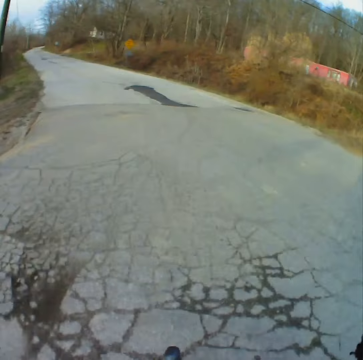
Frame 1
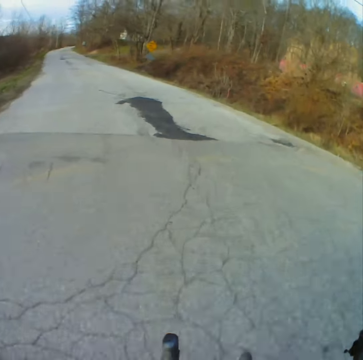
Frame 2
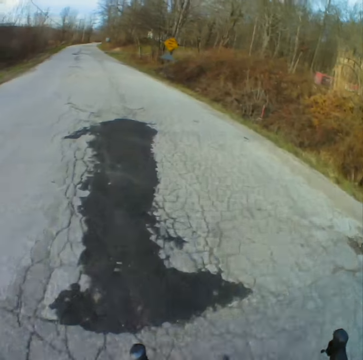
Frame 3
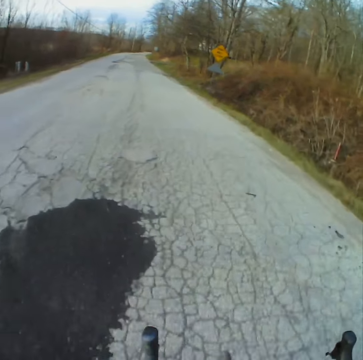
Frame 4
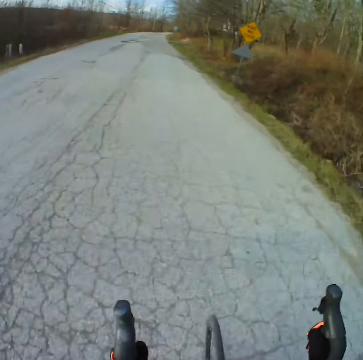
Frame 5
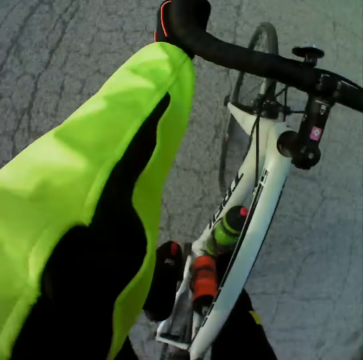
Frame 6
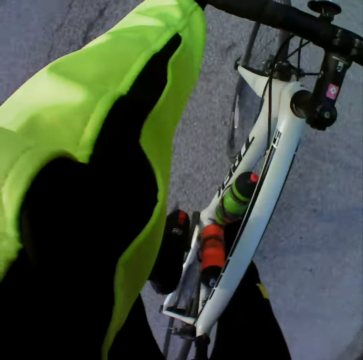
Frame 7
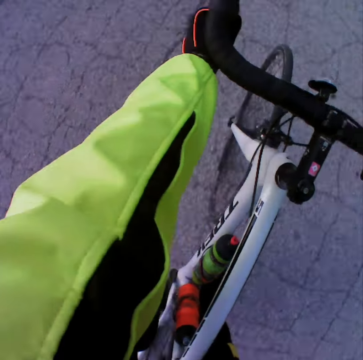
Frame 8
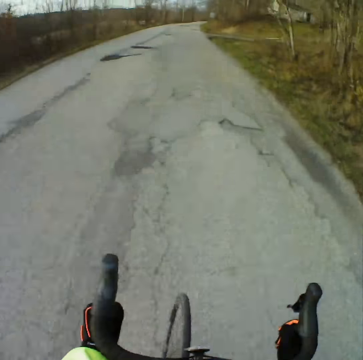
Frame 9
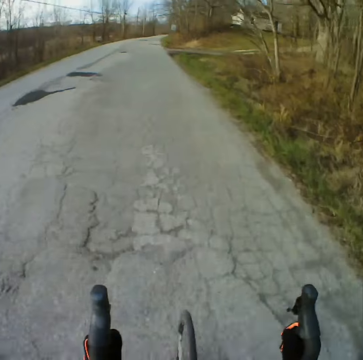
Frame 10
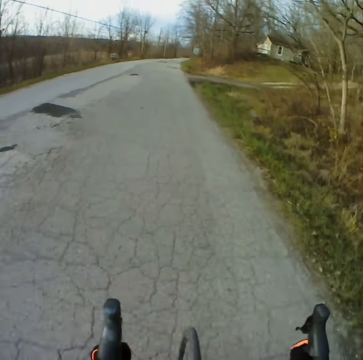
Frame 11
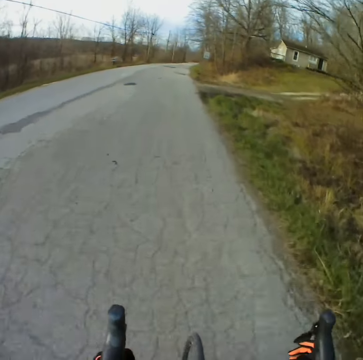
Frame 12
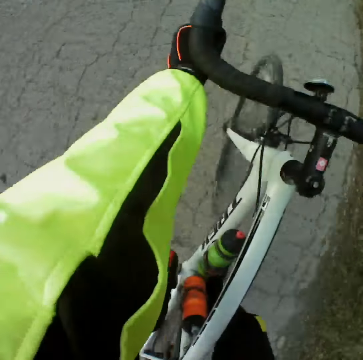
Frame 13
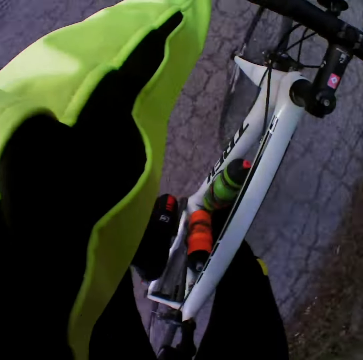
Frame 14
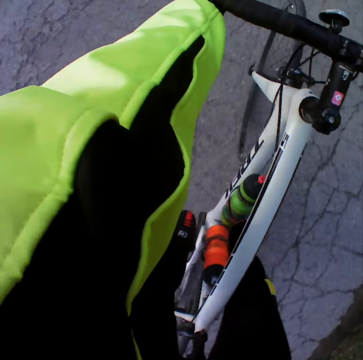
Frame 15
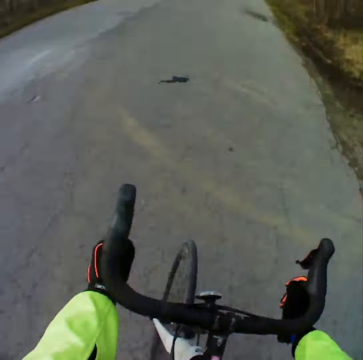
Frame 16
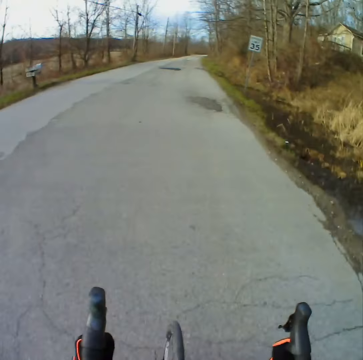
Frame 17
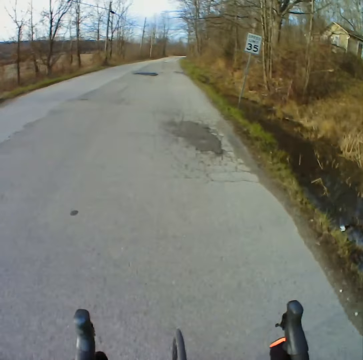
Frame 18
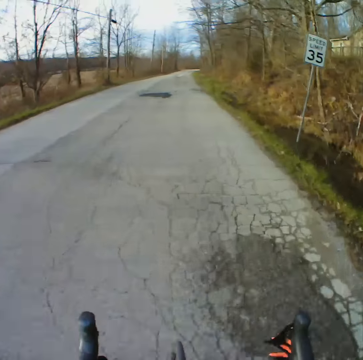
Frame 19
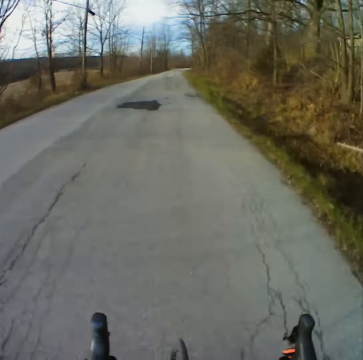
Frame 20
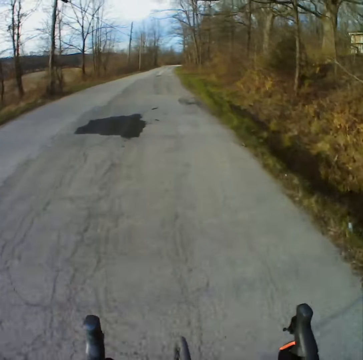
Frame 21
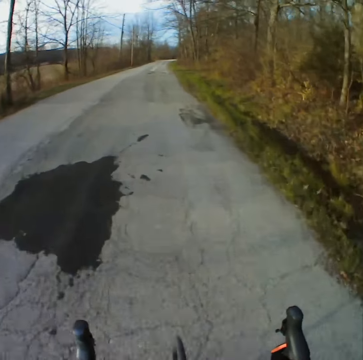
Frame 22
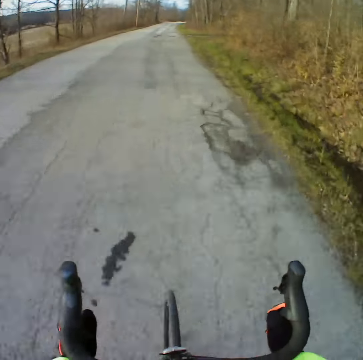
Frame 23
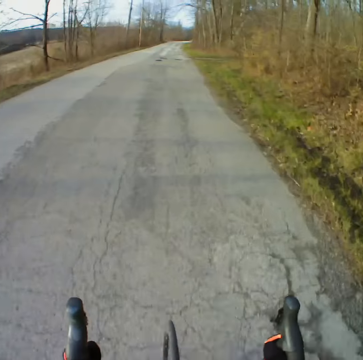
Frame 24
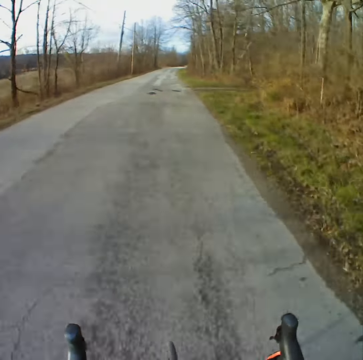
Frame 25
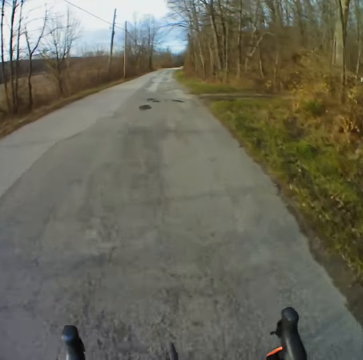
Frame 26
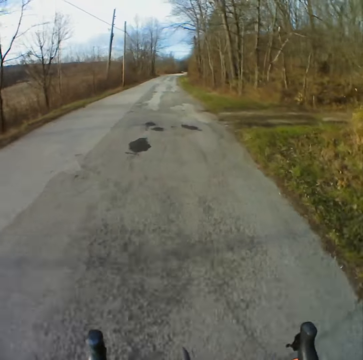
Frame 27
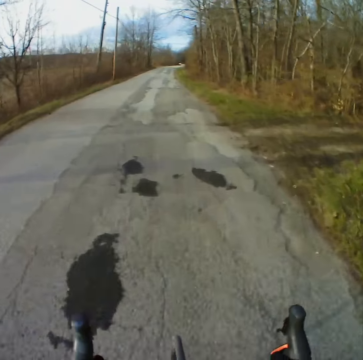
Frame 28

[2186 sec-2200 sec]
The camera wearer cycles along the road. They look at the bicycle. They cycle along the road. They look at the bicycle. They cycle along the road.

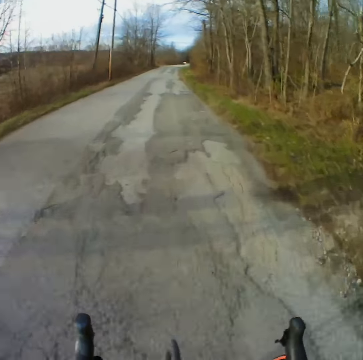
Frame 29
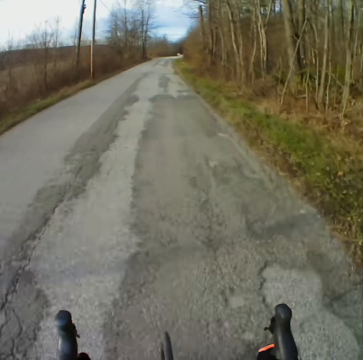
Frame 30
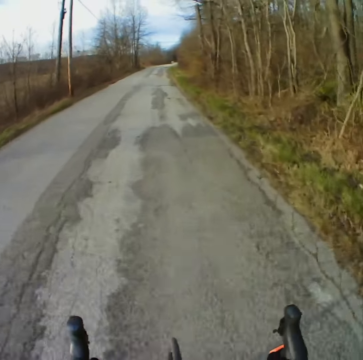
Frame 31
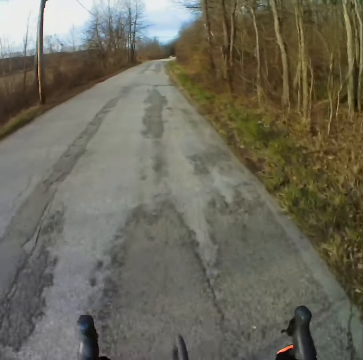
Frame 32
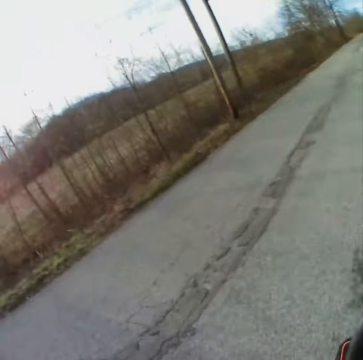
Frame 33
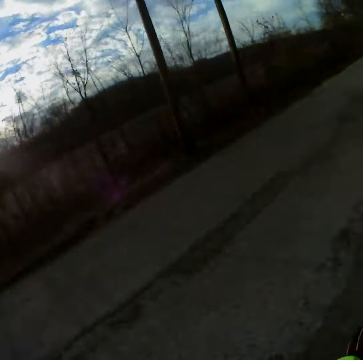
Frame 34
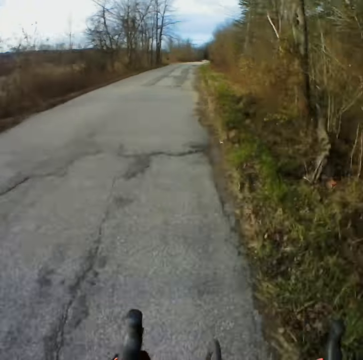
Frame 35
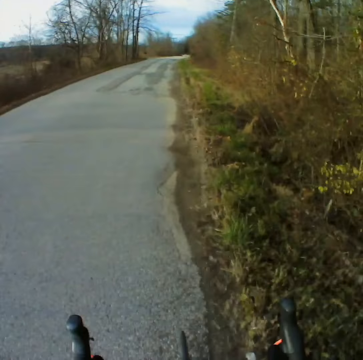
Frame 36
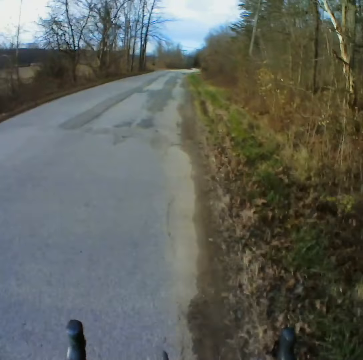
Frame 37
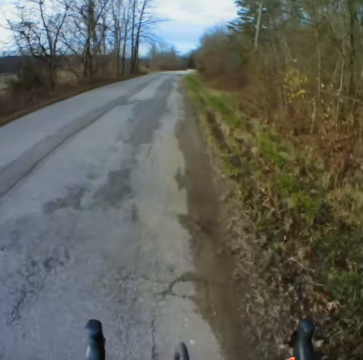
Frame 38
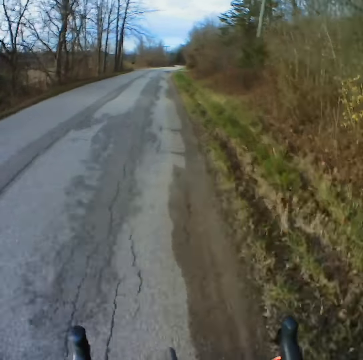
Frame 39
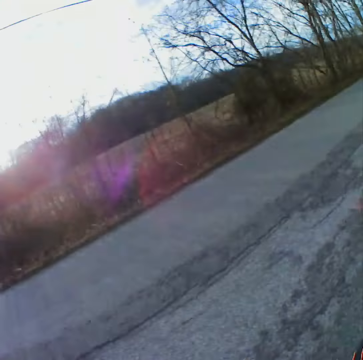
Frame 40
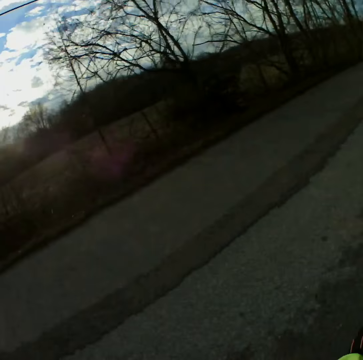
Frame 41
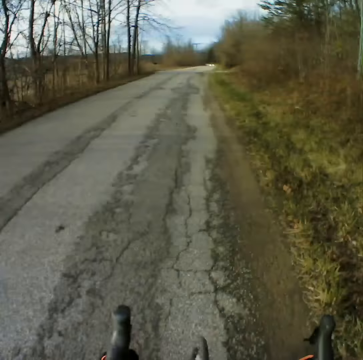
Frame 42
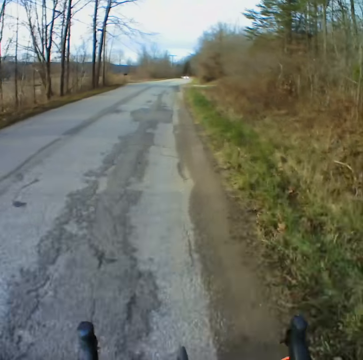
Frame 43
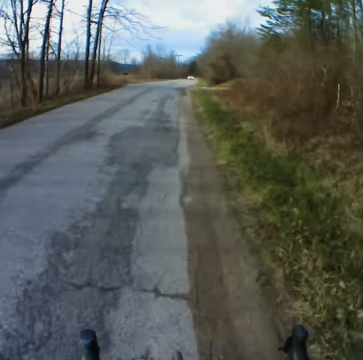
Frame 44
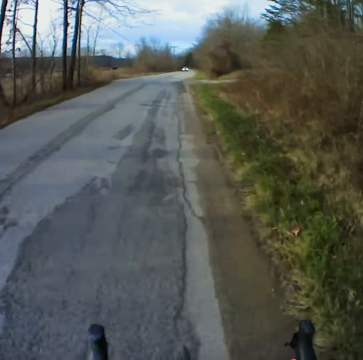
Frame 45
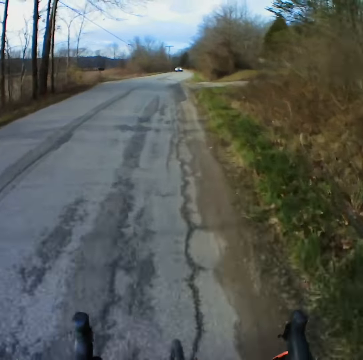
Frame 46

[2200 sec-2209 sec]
The camera wearer looks left. They cycle along the road.

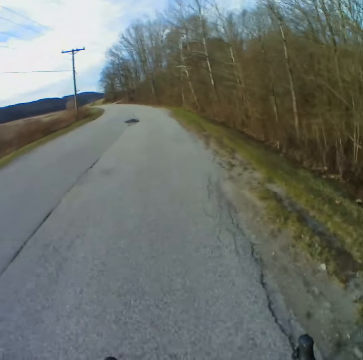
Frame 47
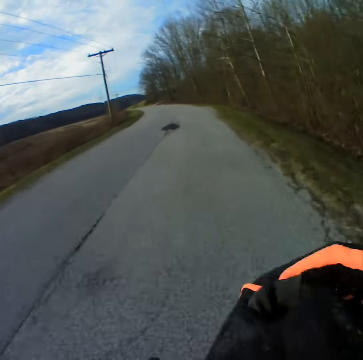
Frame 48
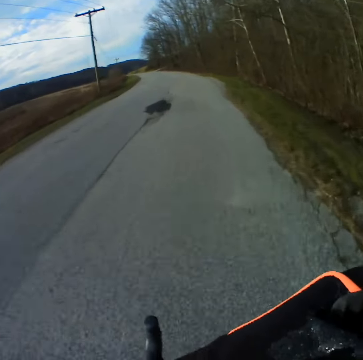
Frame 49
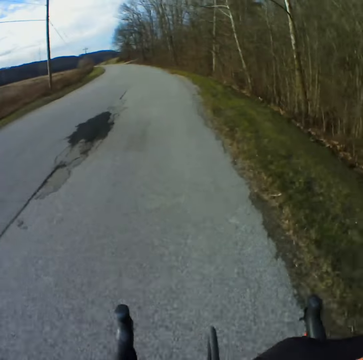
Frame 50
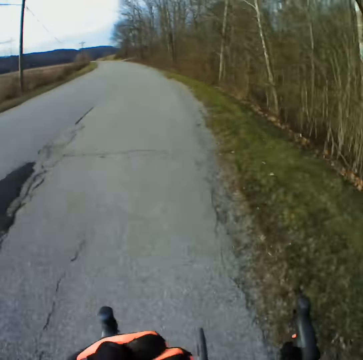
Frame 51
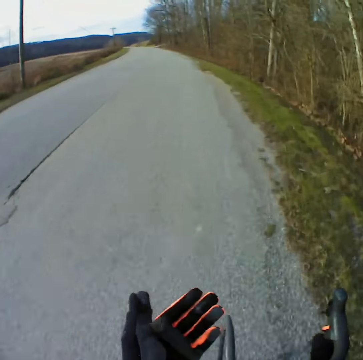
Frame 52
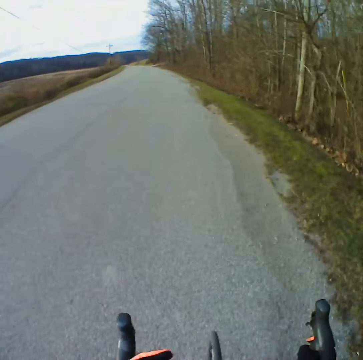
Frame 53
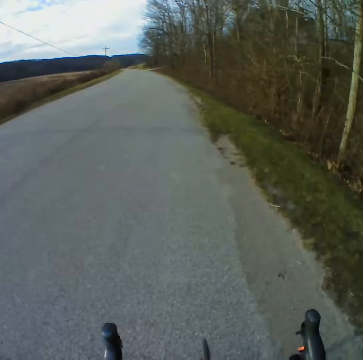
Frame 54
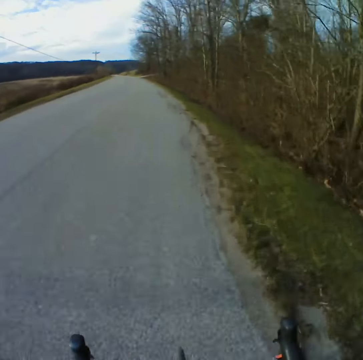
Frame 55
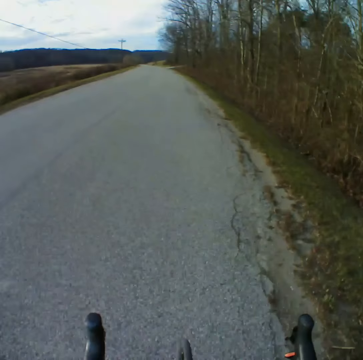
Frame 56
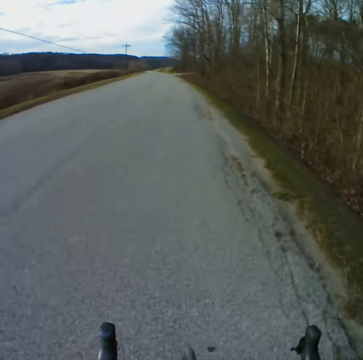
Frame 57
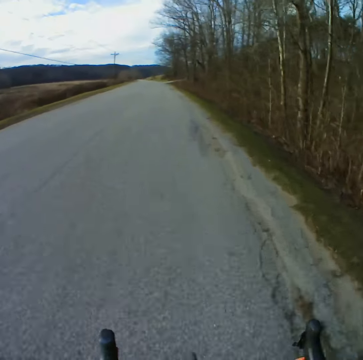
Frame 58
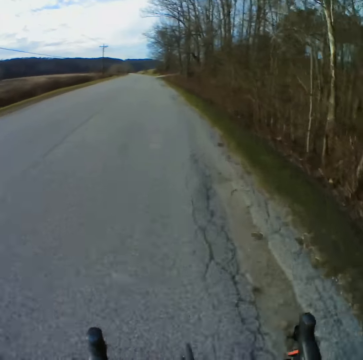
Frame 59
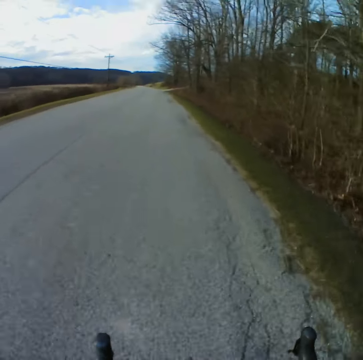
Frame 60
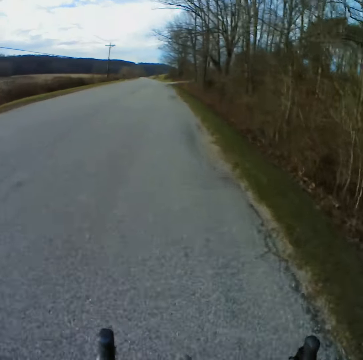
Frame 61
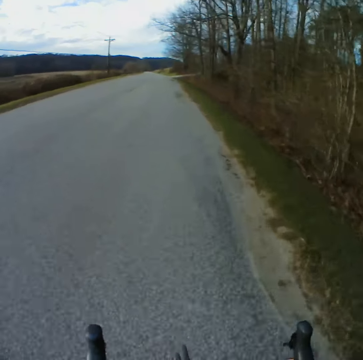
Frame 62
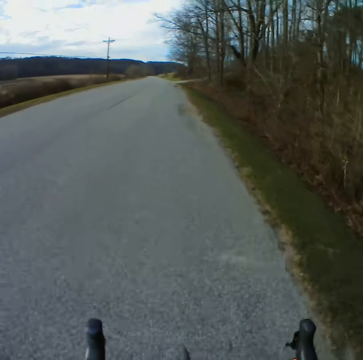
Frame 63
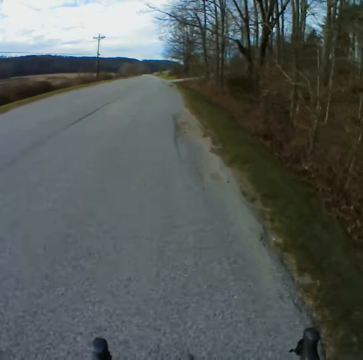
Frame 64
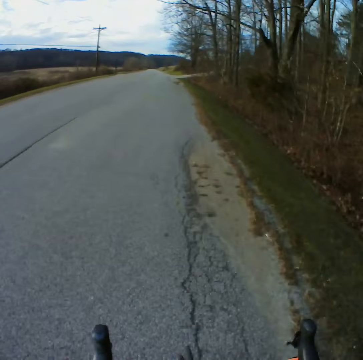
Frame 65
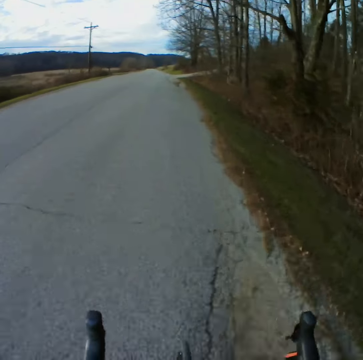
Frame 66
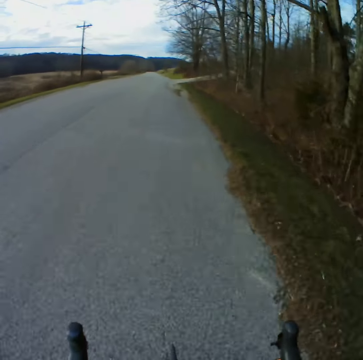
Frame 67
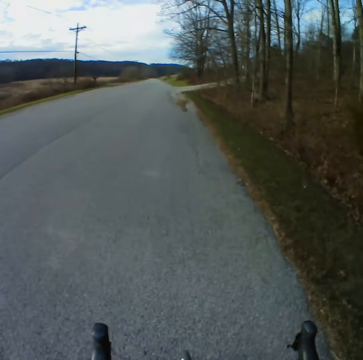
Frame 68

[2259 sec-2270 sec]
The camera wearer looks at his hand. He cycles the bicycle along the road.

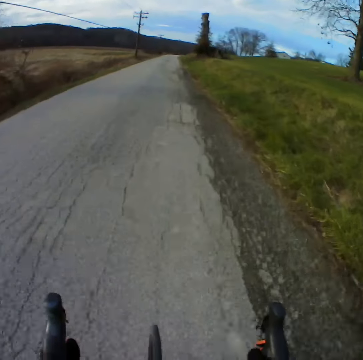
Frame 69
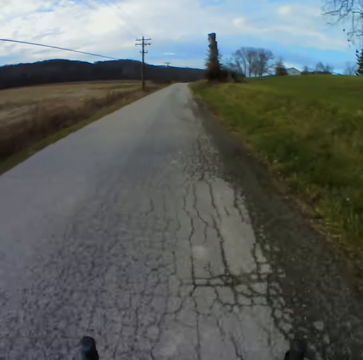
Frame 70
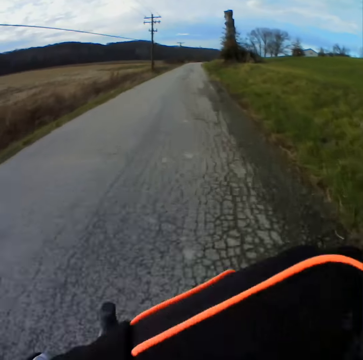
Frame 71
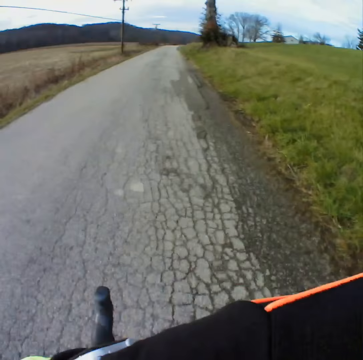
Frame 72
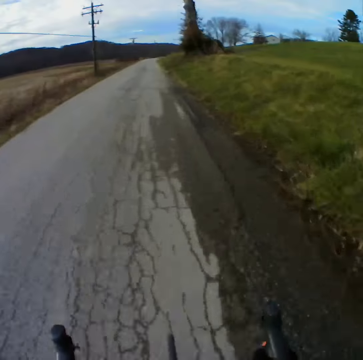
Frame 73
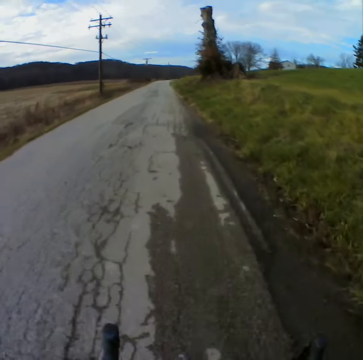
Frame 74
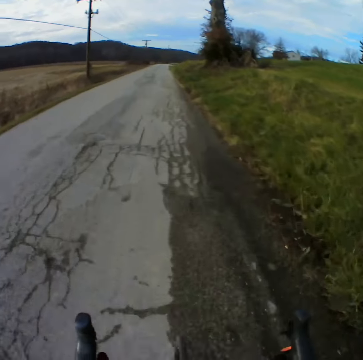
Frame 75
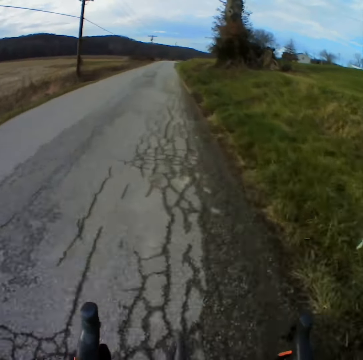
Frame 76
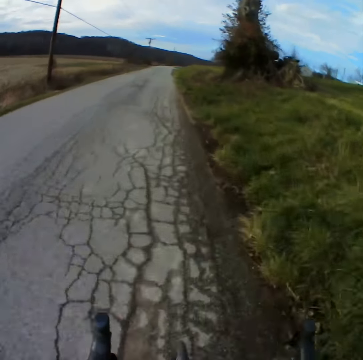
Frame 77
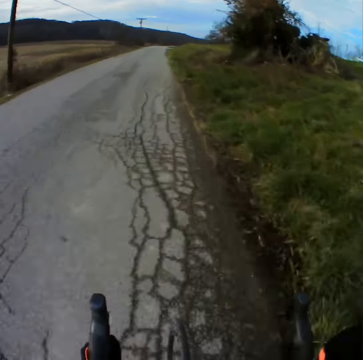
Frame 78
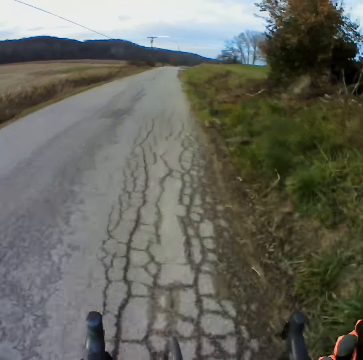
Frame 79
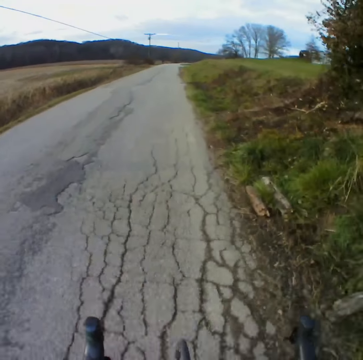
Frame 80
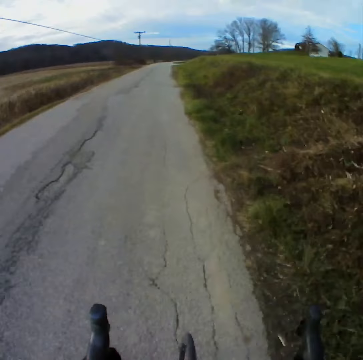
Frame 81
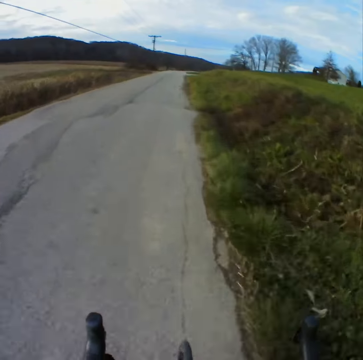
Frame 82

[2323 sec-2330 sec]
The camera wearer wipes the face. They cycle the bicycle.
